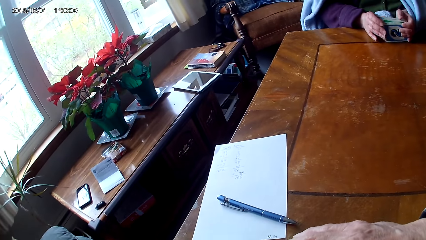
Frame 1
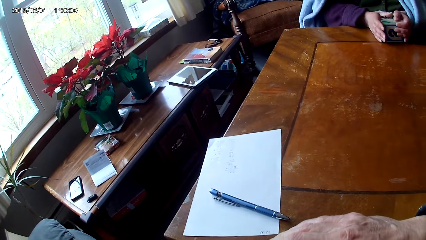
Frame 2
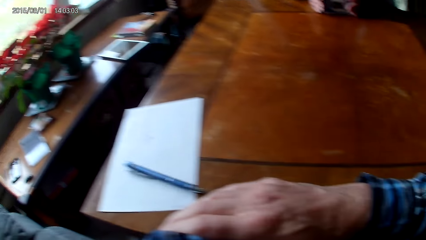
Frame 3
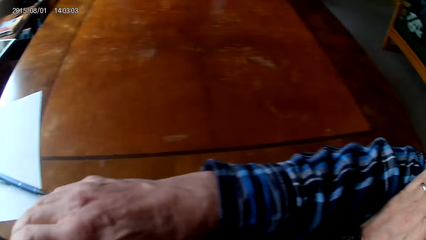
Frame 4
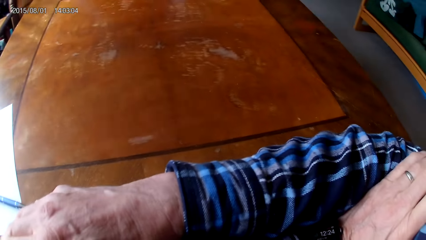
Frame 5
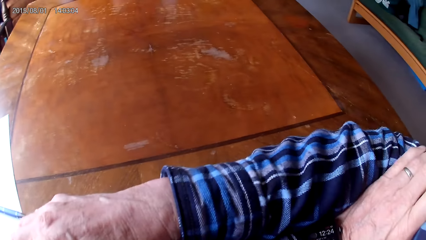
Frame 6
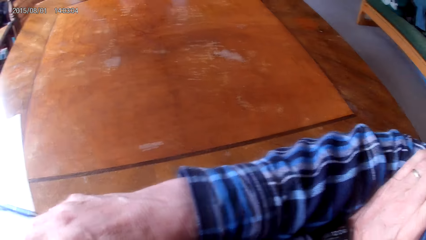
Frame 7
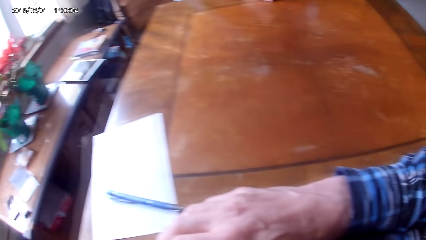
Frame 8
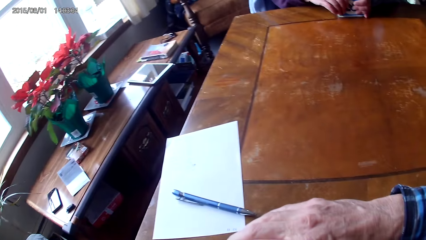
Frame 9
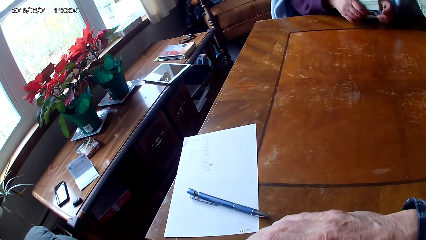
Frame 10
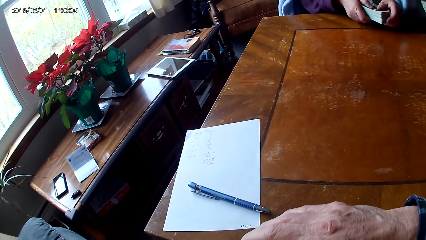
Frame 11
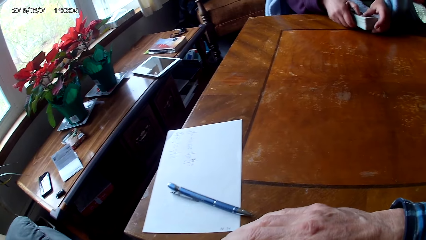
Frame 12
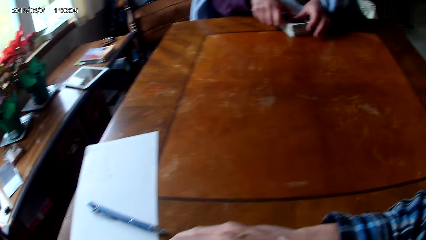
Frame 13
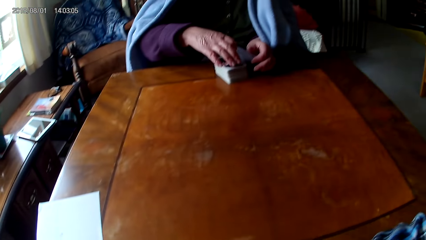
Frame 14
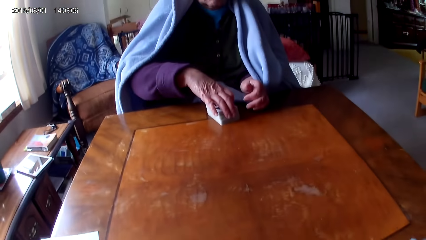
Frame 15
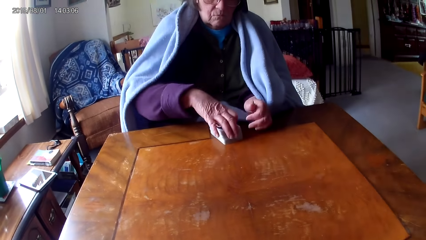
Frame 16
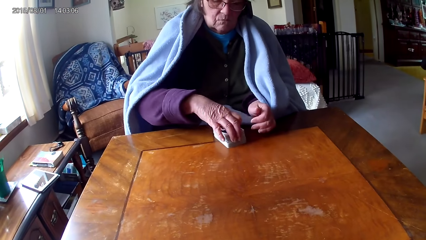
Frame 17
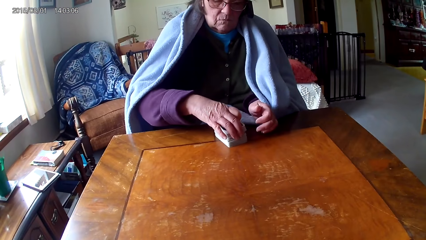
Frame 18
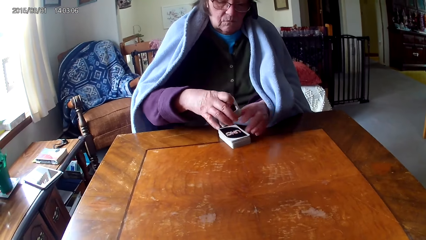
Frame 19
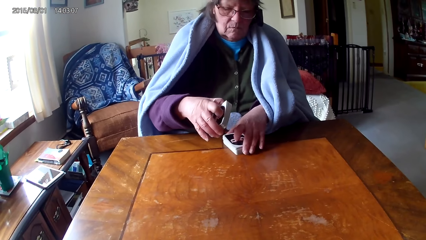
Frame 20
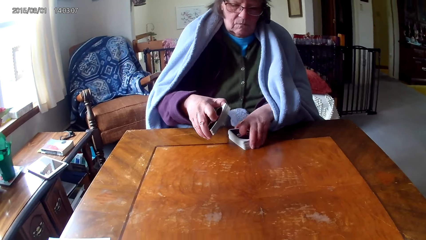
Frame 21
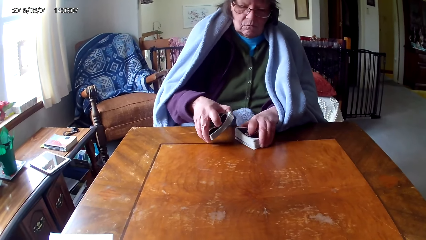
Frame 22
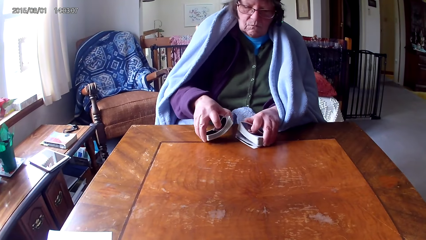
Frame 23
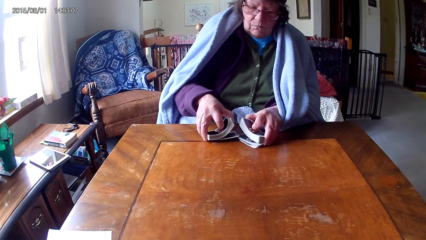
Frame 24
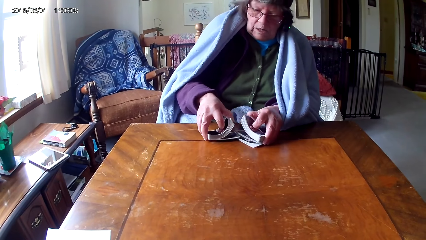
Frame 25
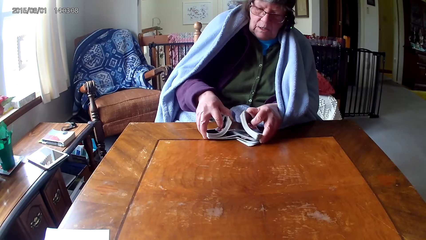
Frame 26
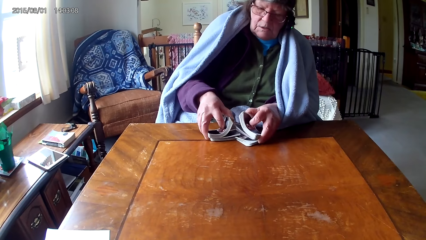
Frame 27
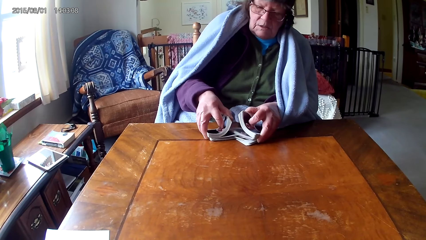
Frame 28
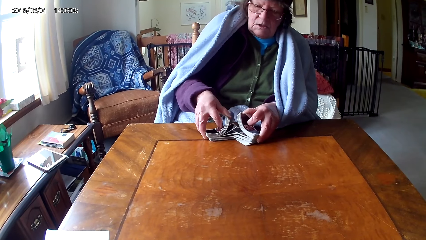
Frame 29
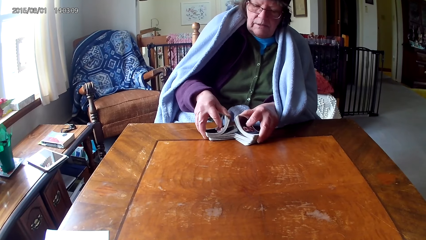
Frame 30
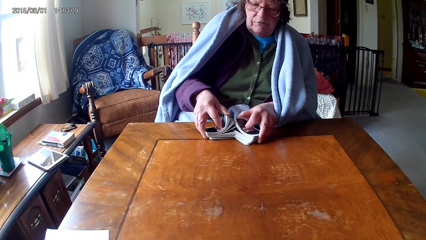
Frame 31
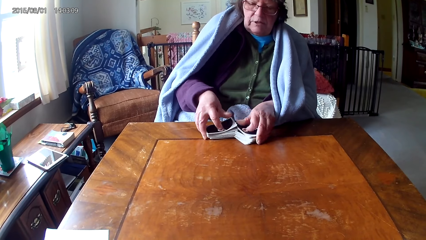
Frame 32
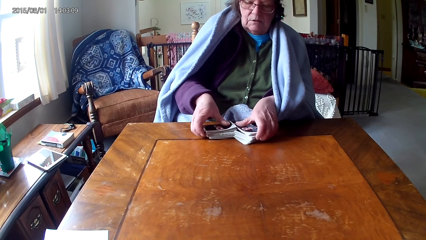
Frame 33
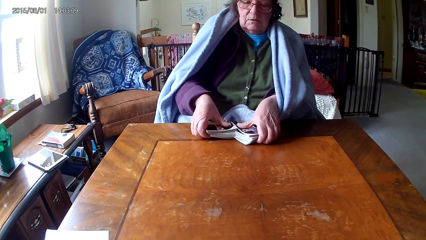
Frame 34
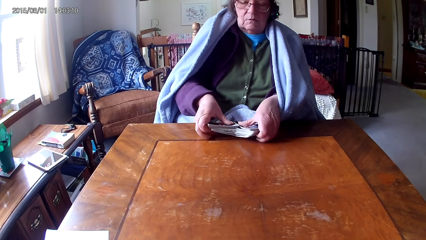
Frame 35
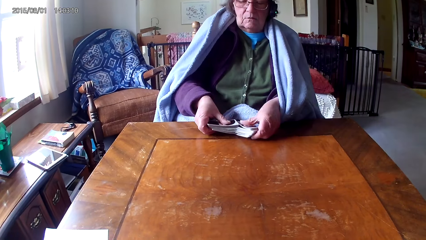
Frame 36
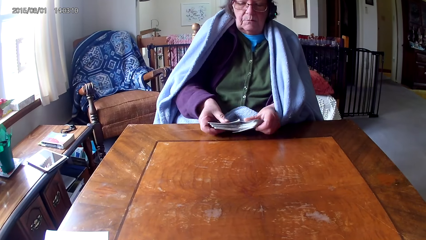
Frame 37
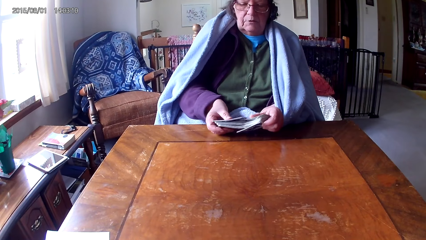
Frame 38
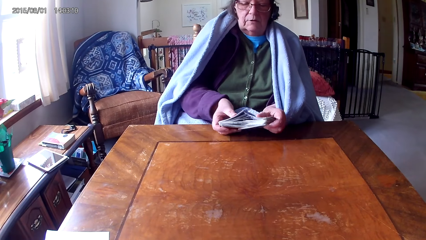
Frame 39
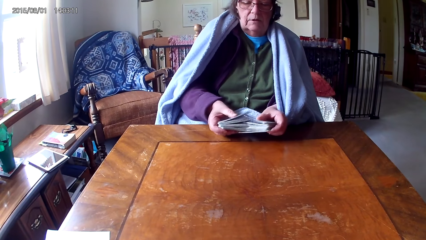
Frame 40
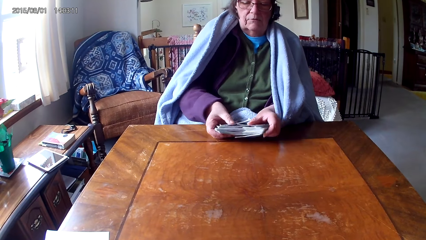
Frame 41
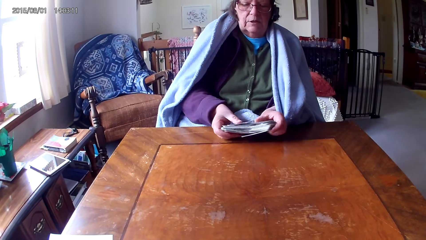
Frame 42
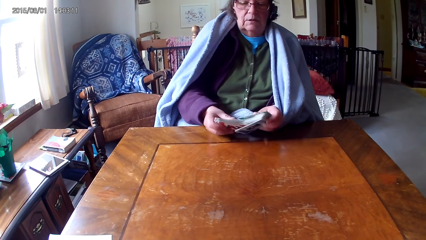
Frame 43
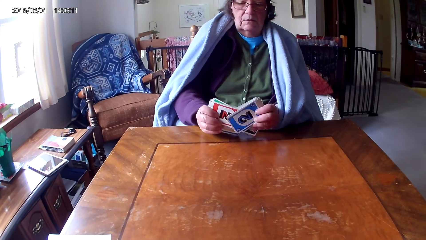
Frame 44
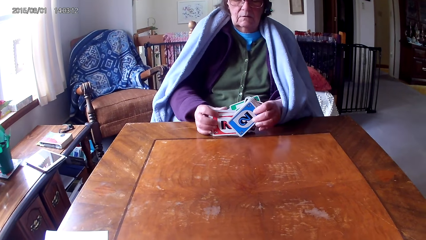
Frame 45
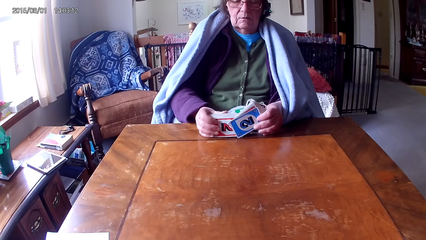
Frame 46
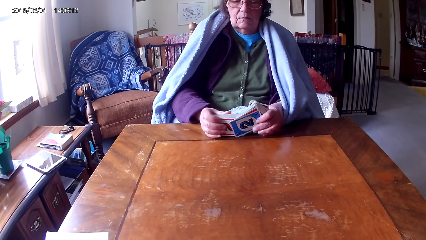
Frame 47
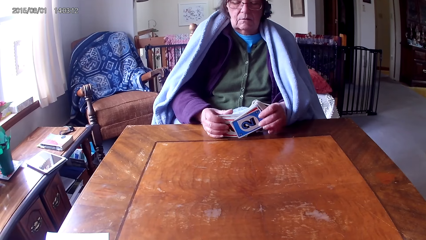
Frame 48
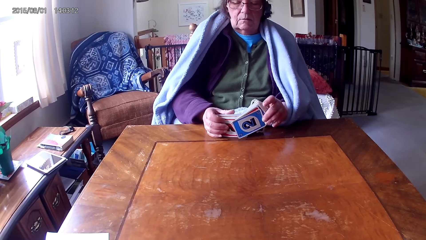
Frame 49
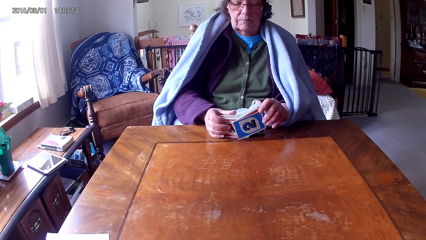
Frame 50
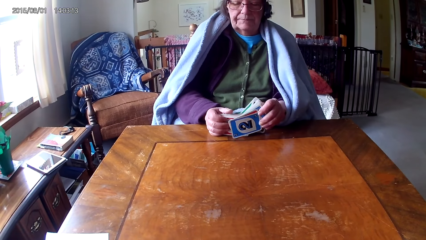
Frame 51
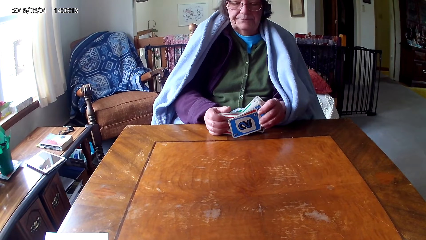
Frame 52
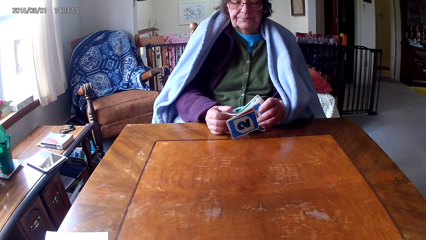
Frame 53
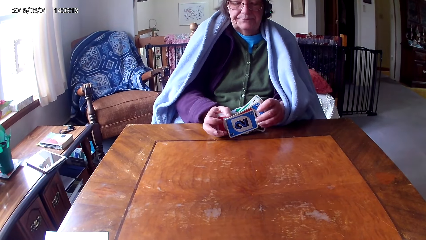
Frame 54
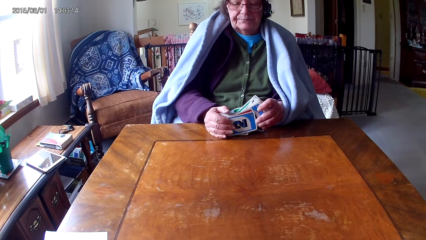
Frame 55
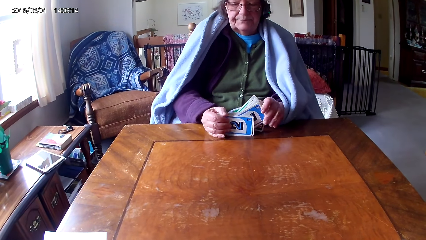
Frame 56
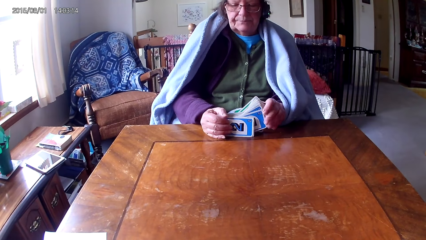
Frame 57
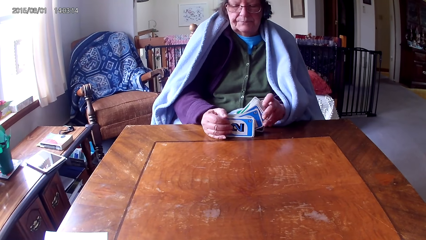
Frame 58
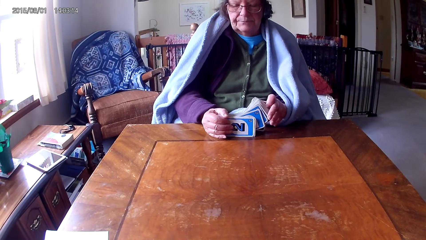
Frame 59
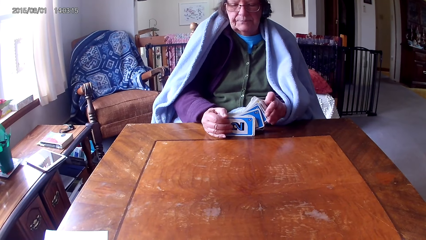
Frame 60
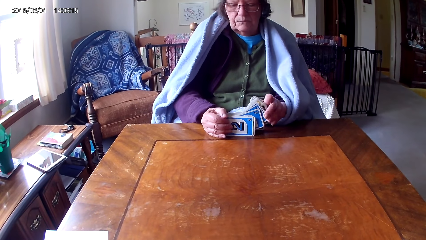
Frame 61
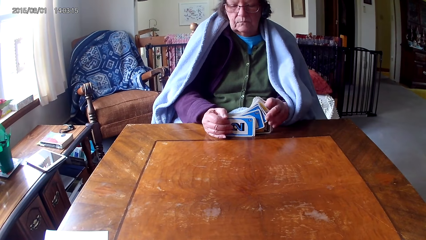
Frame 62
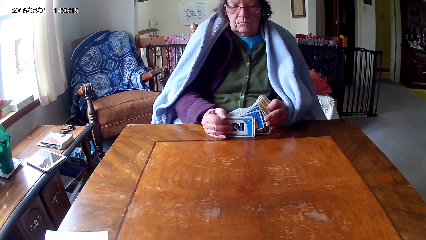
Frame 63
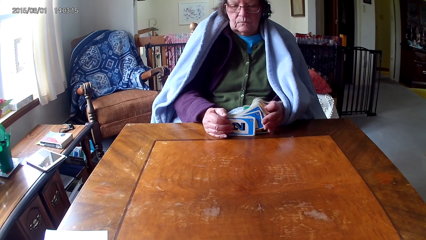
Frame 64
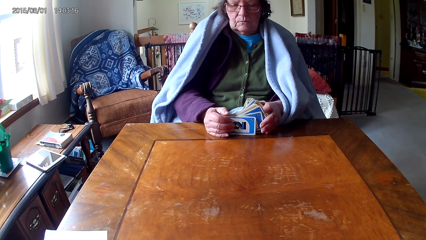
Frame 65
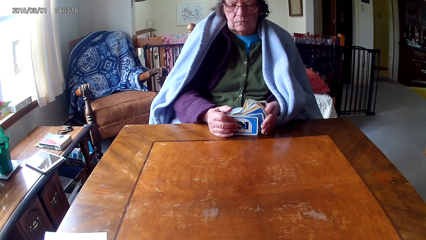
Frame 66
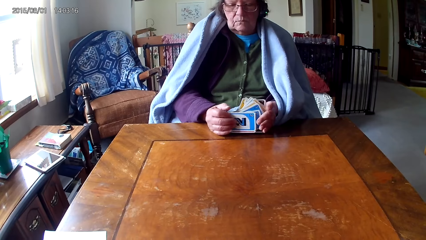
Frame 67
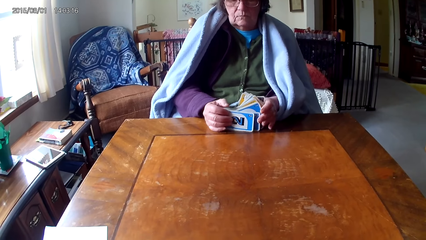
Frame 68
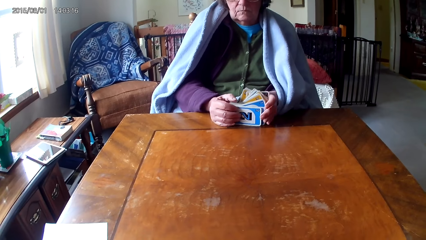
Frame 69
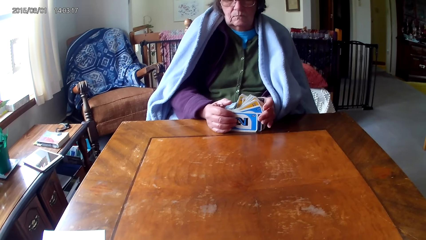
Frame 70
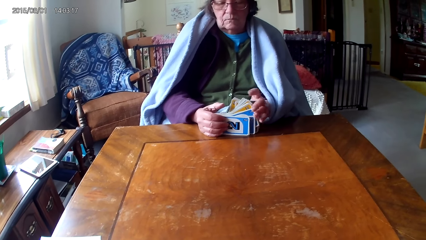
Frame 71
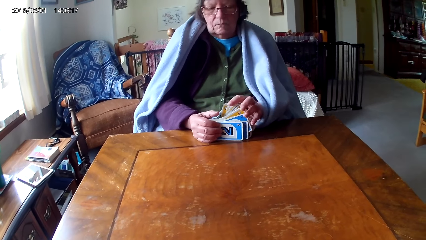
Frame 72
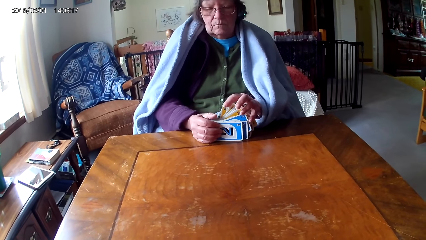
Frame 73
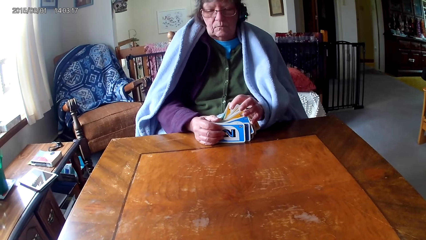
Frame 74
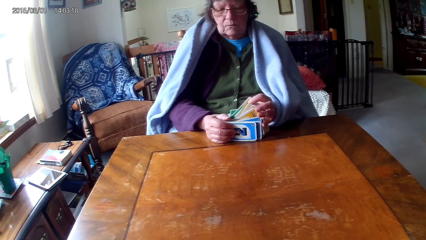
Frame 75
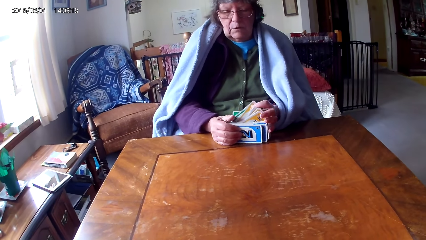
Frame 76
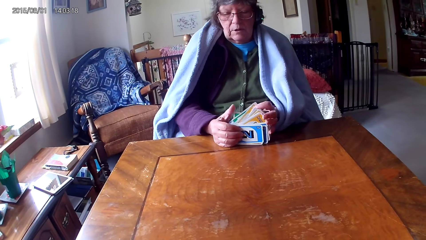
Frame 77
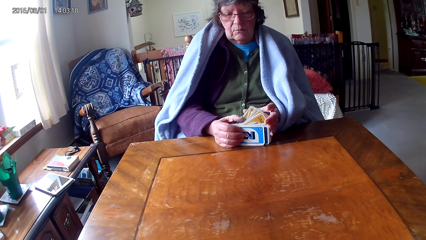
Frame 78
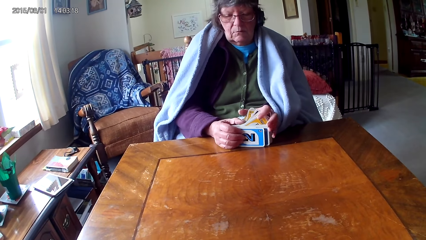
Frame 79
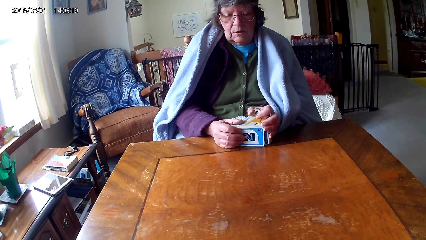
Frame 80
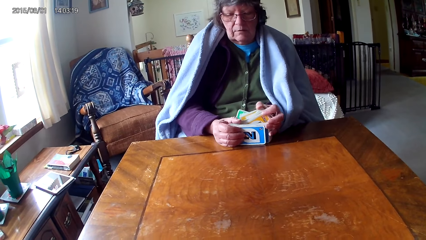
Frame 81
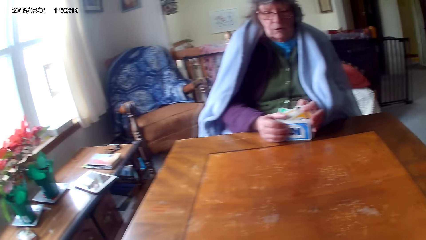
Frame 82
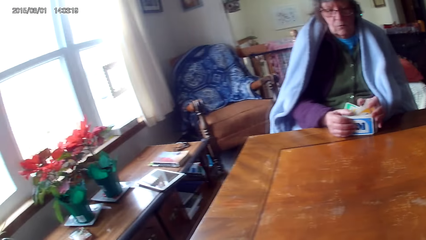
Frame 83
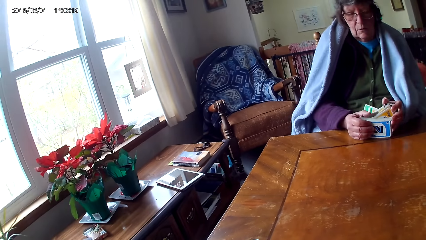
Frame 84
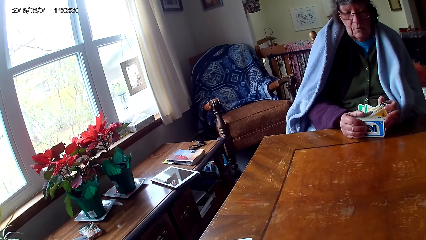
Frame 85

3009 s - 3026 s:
The camera wearer looks around. They look at a woman arrange the cards. The woman talks to the camera wearer.
